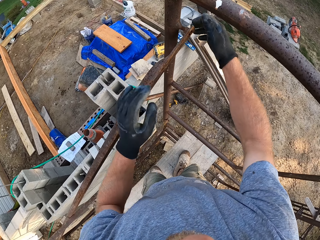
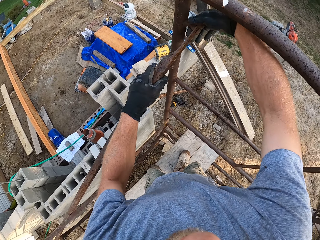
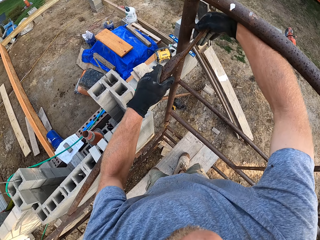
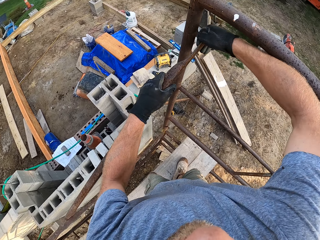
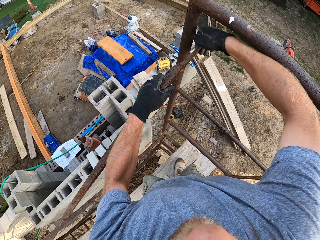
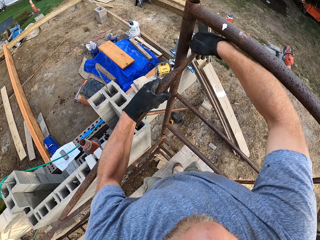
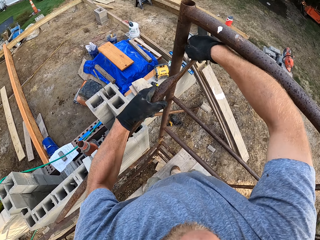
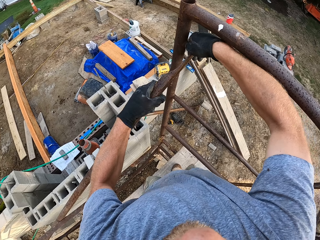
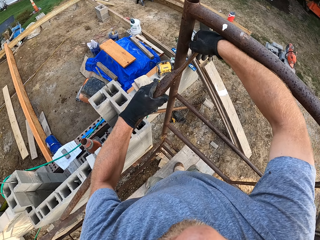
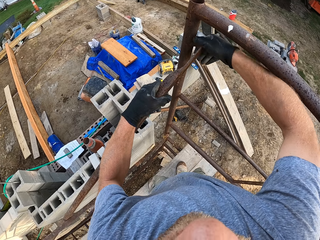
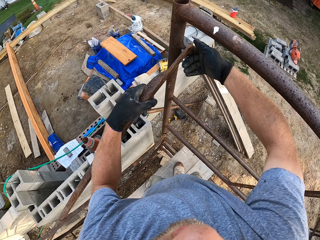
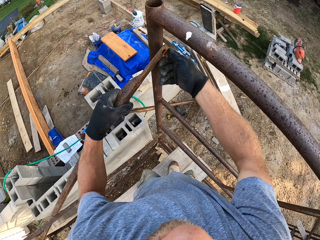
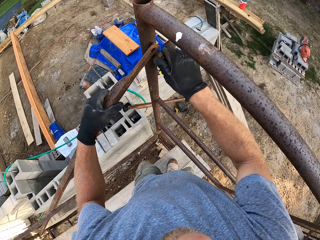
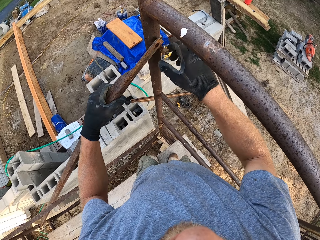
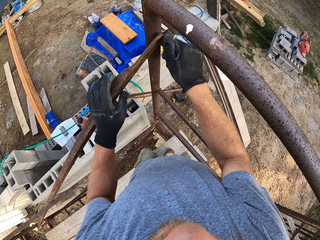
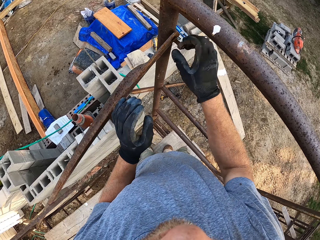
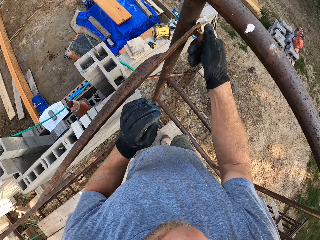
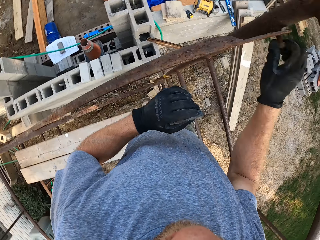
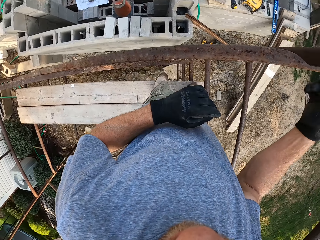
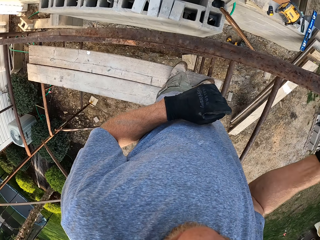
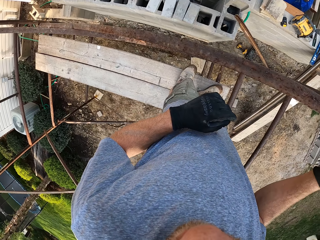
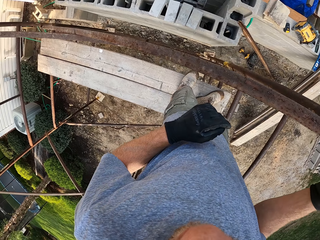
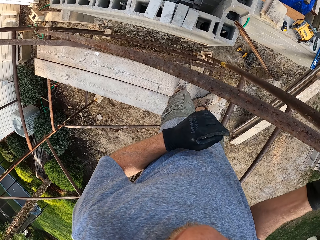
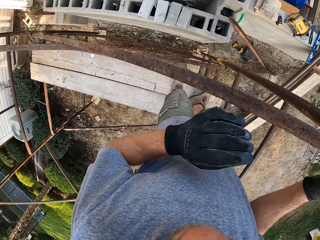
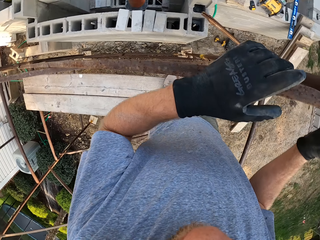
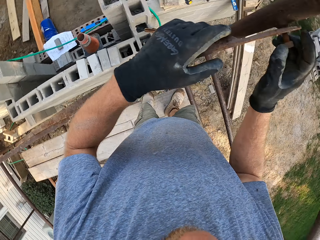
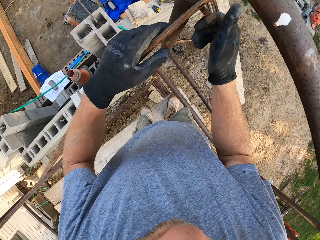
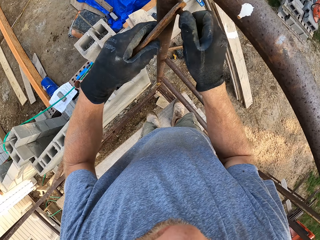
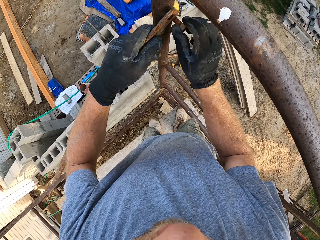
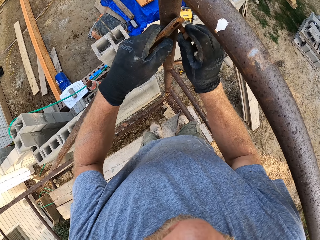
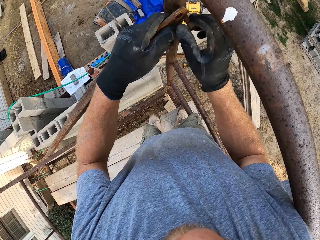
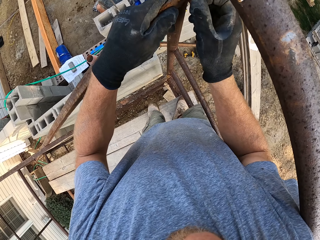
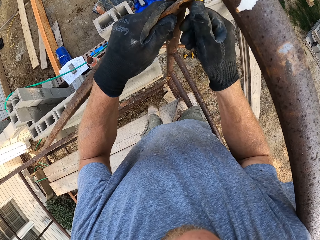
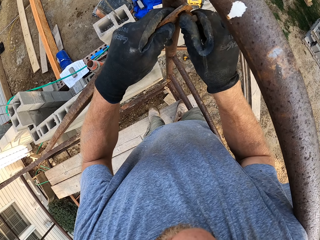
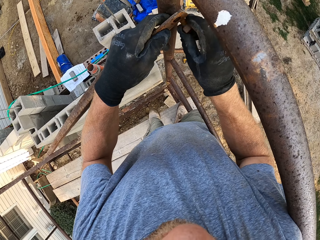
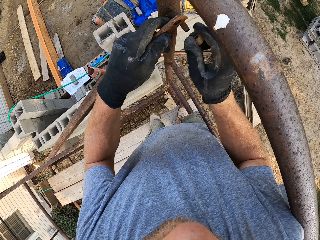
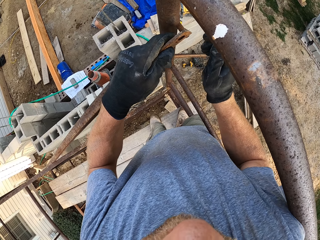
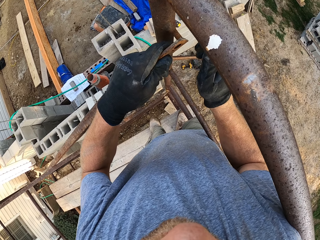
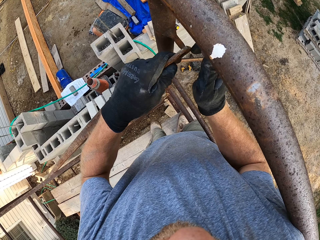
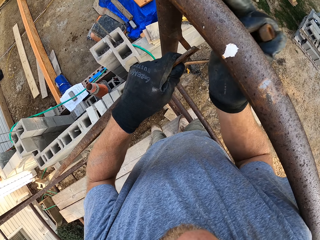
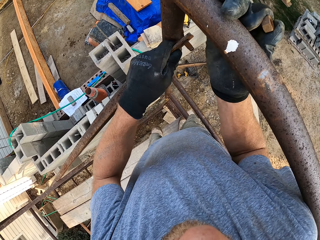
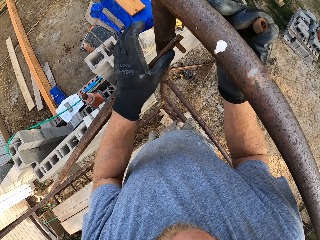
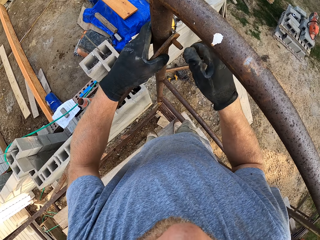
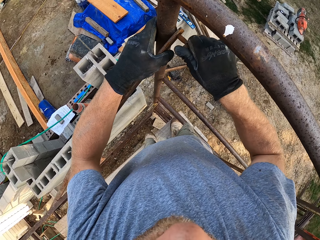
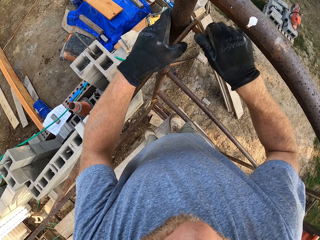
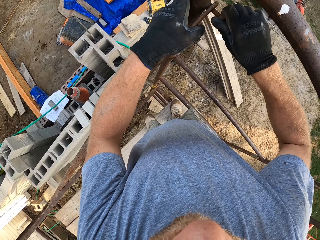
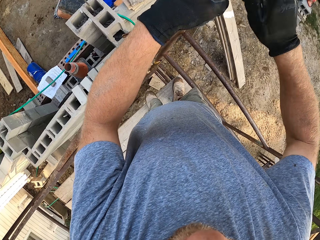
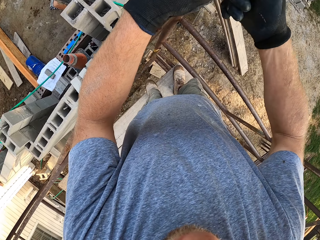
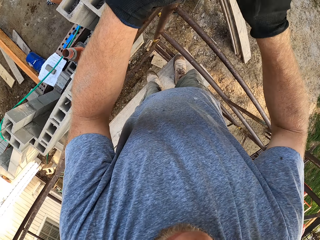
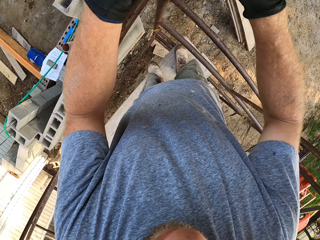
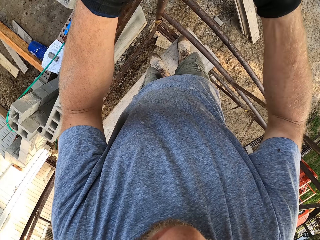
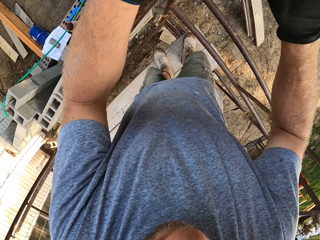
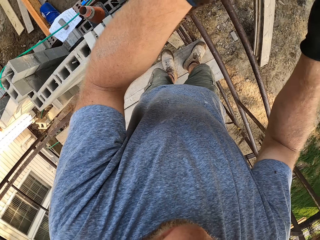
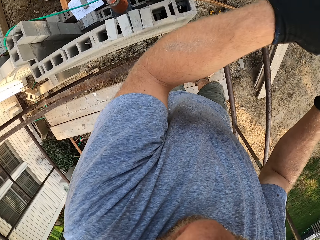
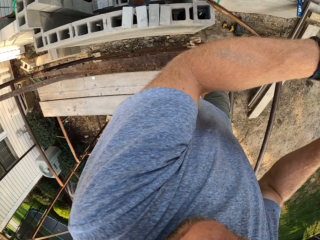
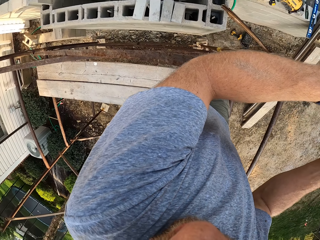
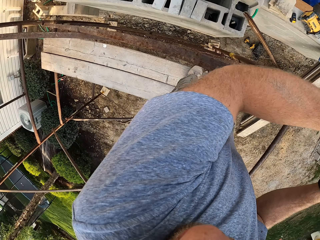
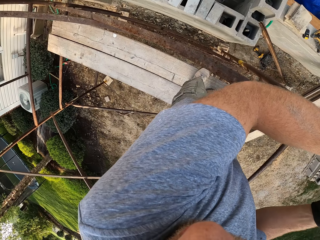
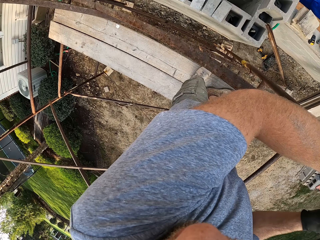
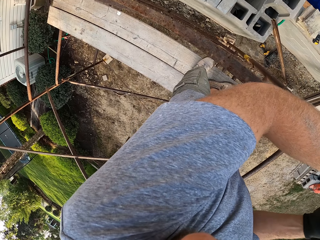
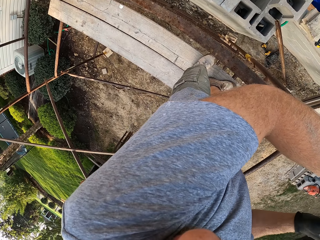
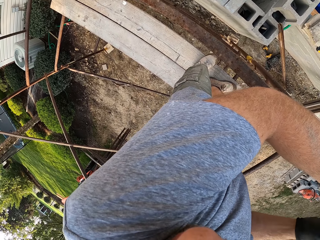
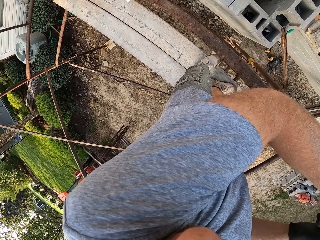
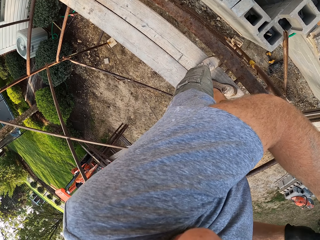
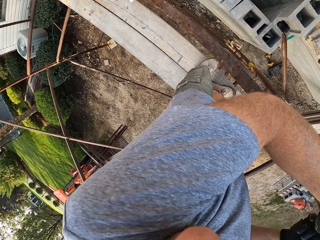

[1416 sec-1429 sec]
The camera wearer unscrews a nut on the hook. He removes an iron from the hook on a pole of the rack. He places his left hand on the iron rod. He hangs the iron rod on the hook. He fastens the nut on the hook.

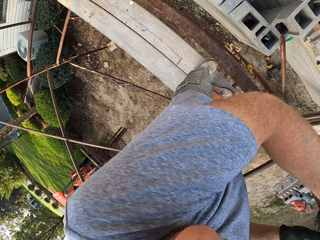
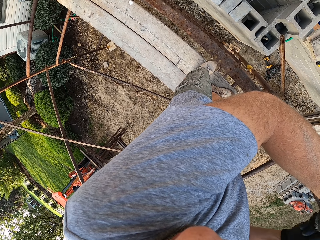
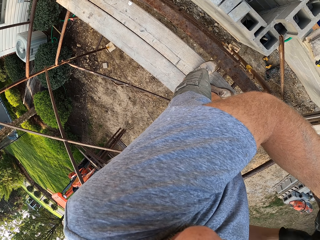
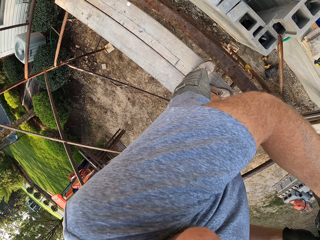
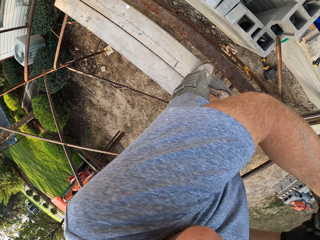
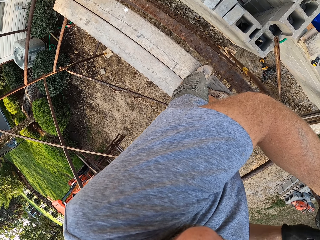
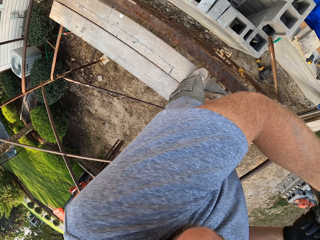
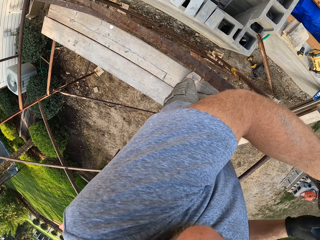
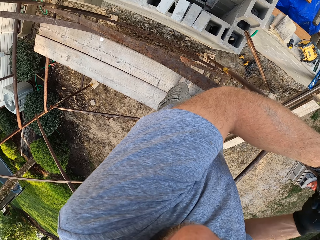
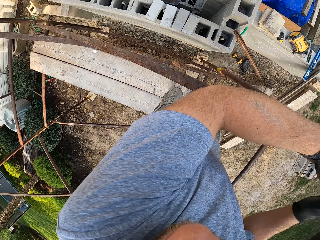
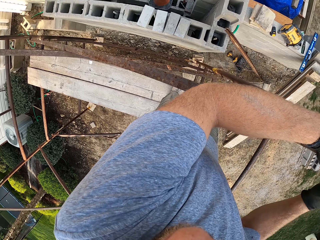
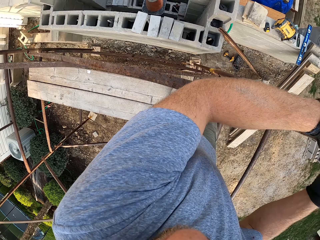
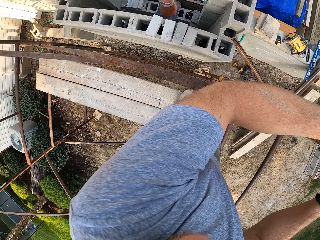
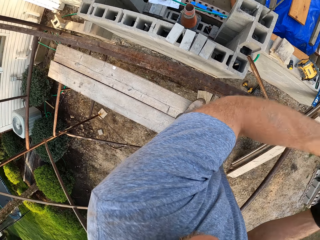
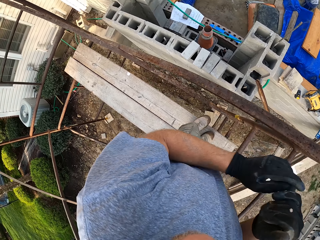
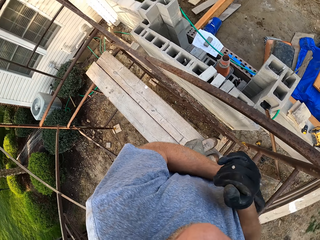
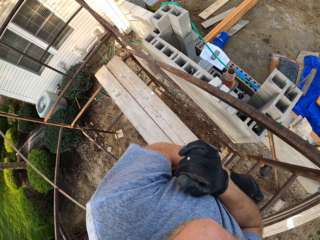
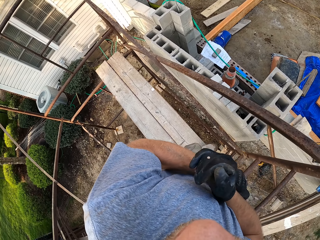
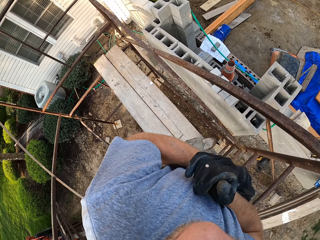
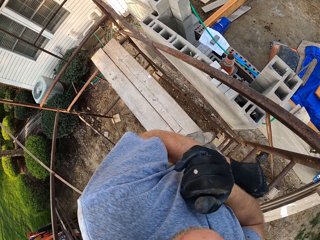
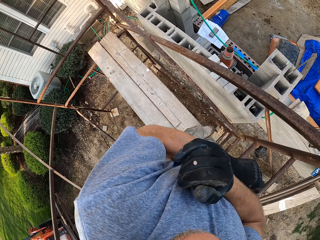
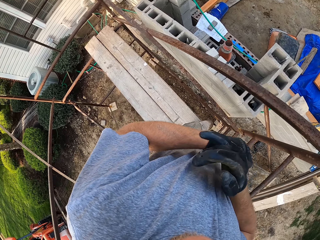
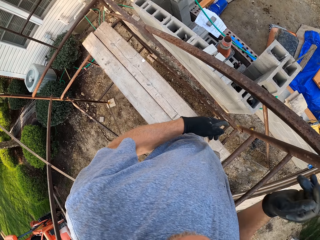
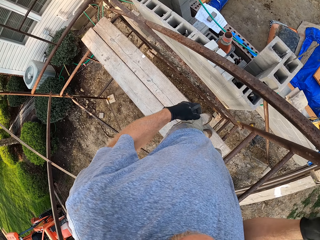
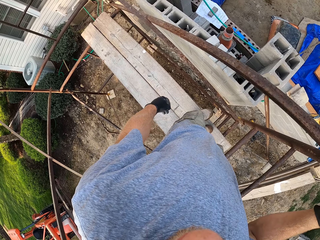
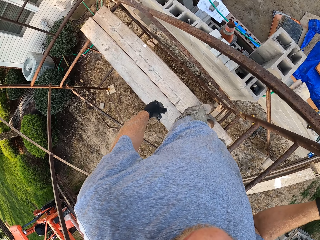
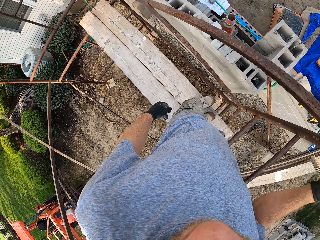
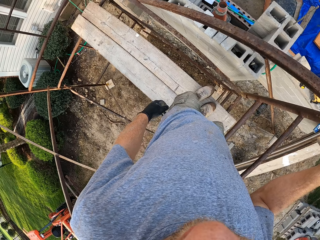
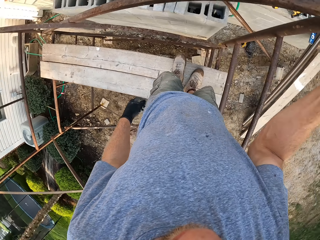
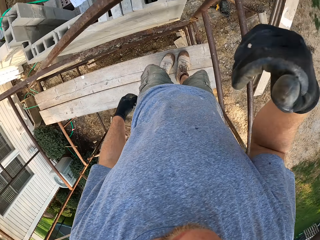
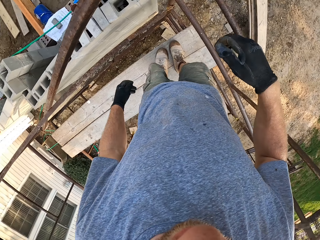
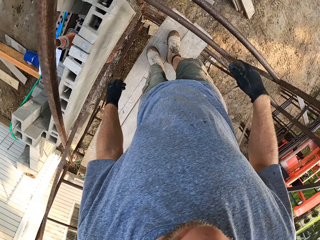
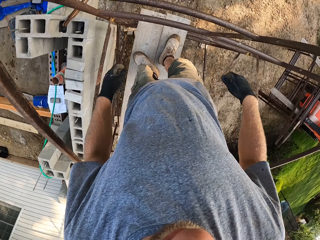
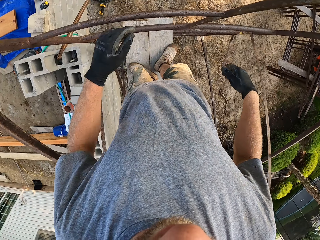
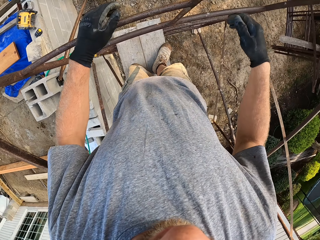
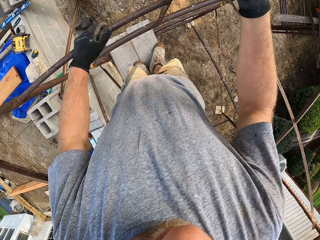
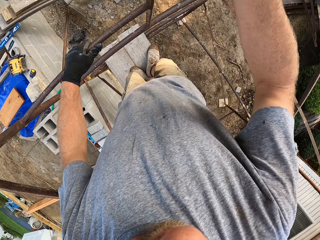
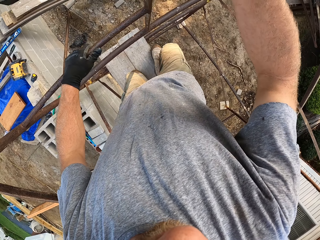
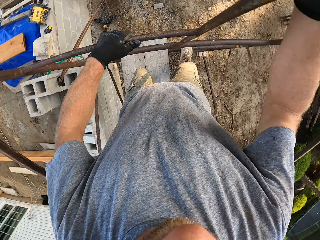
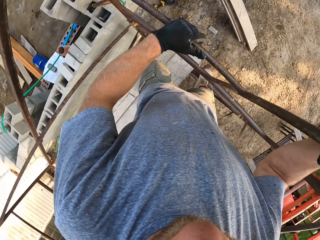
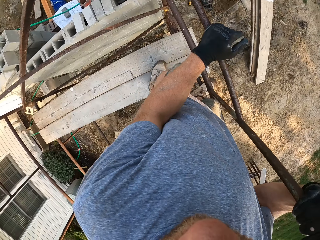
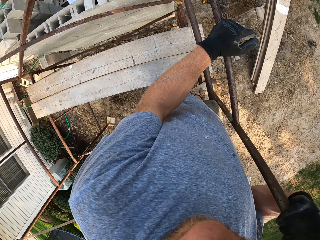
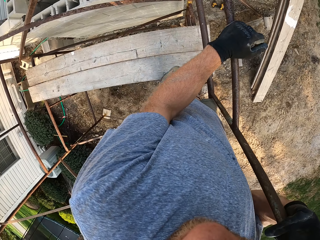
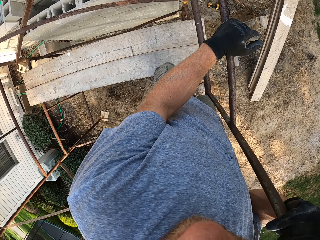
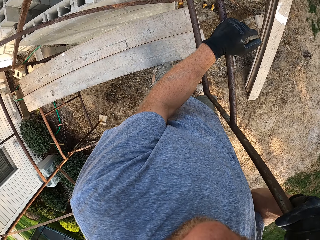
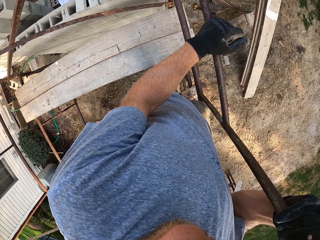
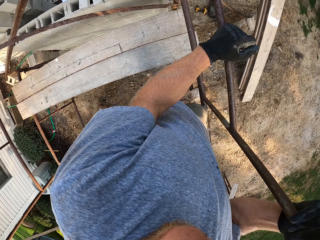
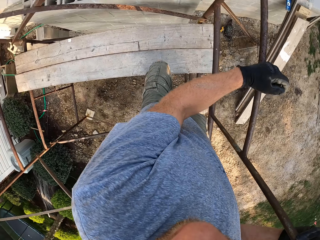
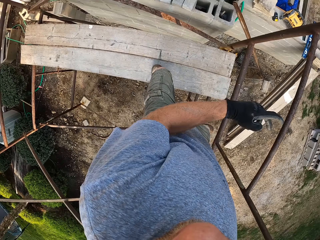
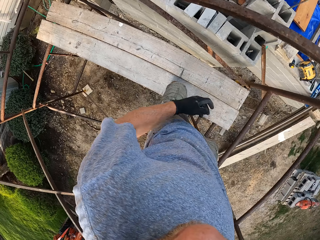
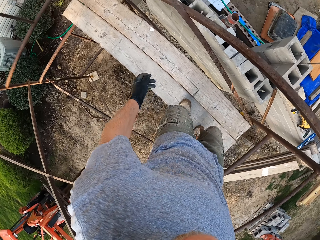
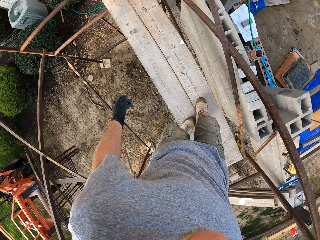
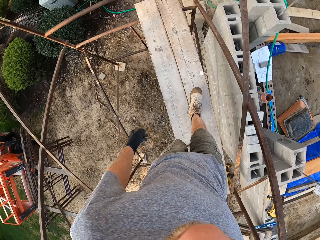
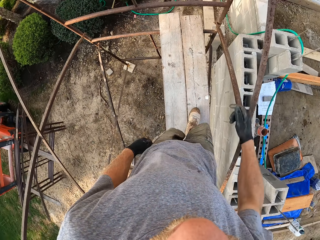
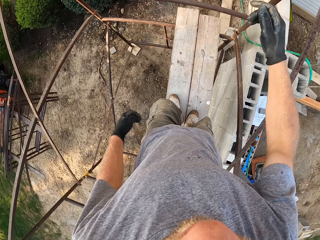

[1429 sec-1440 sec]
The camera wearer scratches his arms. He places his hands on the rack and steps on the rack. He moves aside the planks on the rack with his left foot. He walks on the planks on the rack to the other side of the rack.
